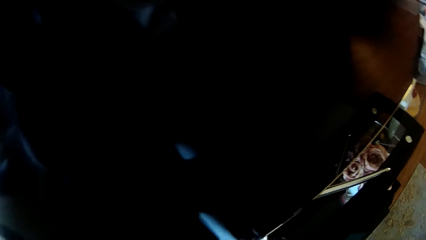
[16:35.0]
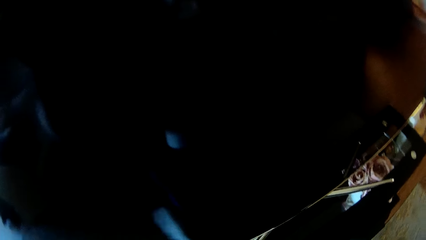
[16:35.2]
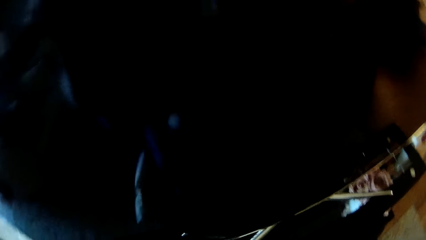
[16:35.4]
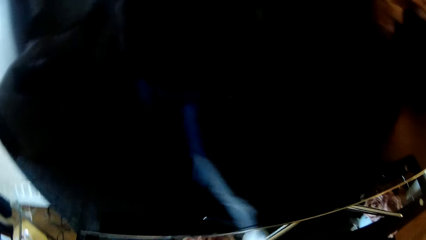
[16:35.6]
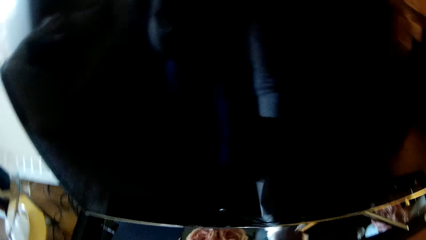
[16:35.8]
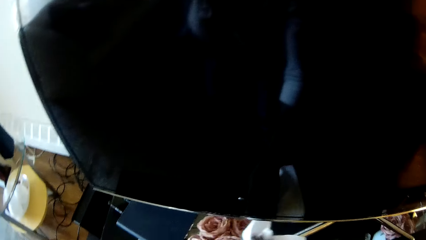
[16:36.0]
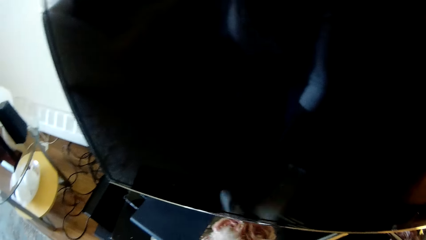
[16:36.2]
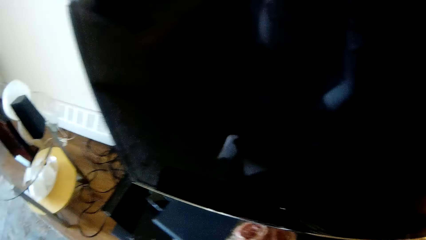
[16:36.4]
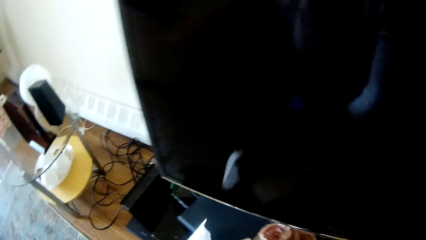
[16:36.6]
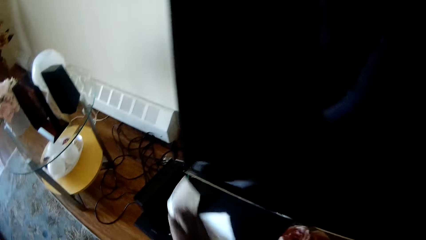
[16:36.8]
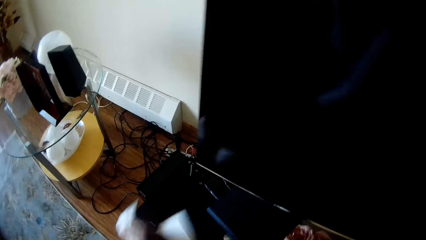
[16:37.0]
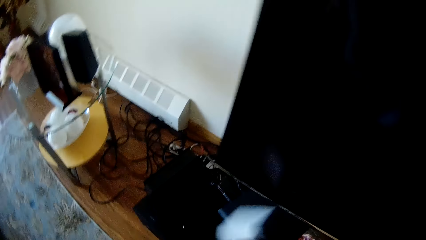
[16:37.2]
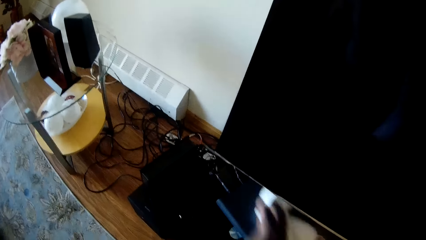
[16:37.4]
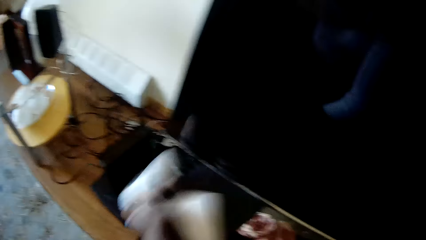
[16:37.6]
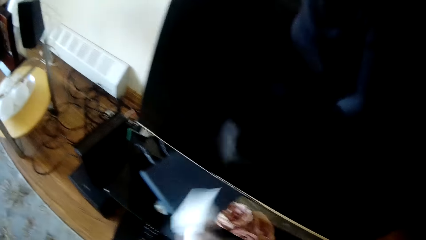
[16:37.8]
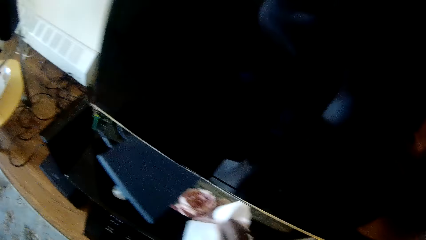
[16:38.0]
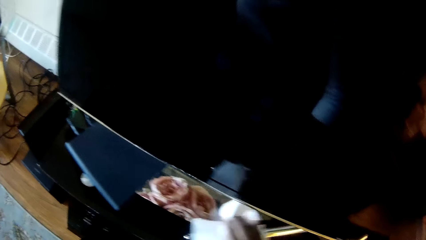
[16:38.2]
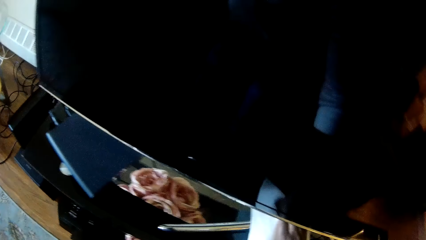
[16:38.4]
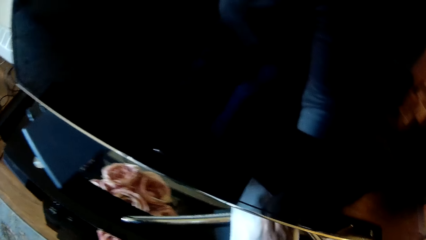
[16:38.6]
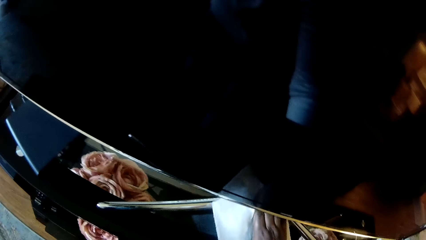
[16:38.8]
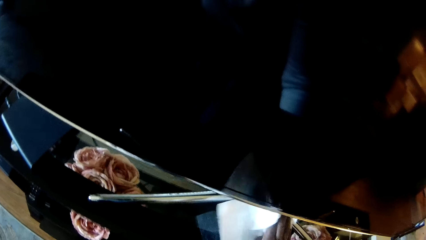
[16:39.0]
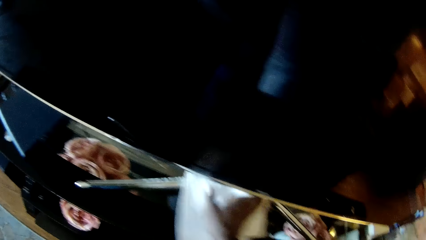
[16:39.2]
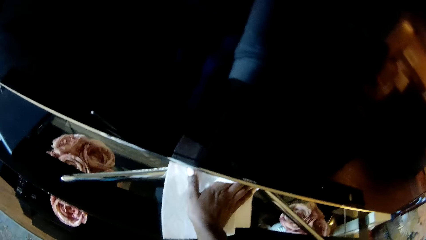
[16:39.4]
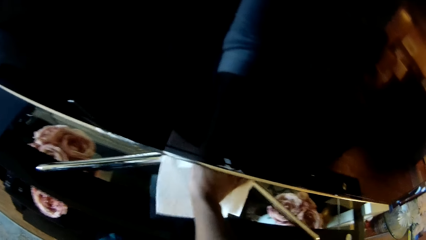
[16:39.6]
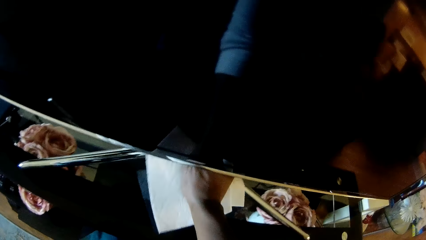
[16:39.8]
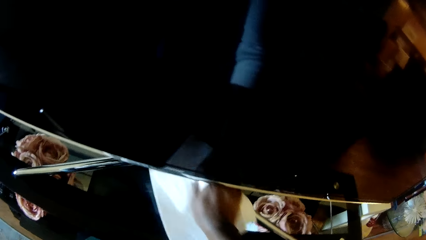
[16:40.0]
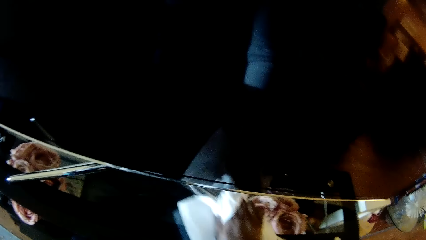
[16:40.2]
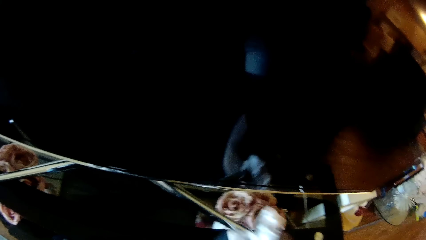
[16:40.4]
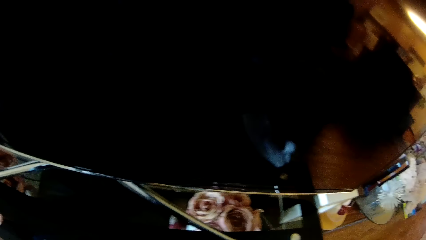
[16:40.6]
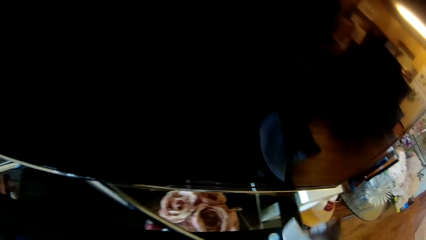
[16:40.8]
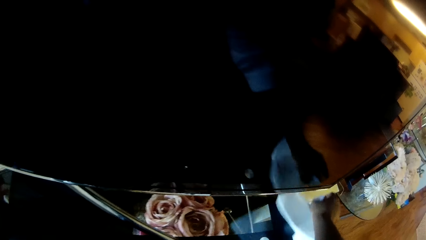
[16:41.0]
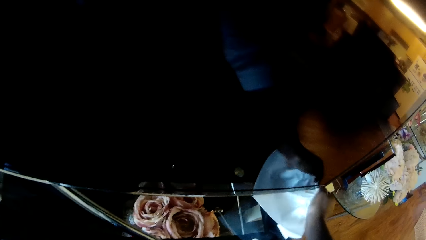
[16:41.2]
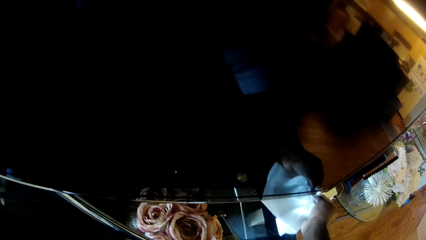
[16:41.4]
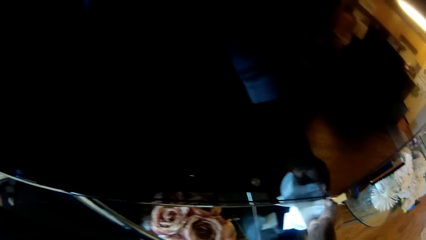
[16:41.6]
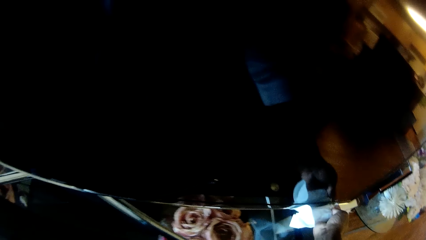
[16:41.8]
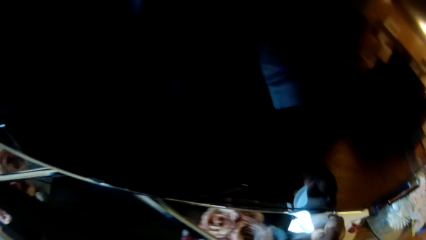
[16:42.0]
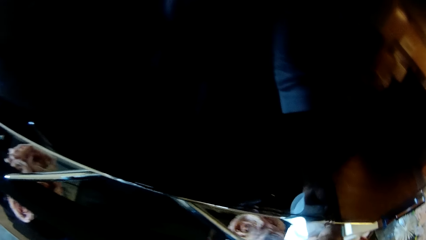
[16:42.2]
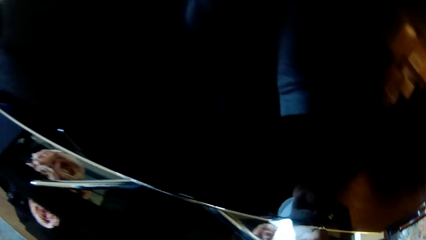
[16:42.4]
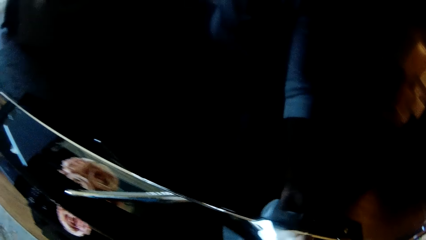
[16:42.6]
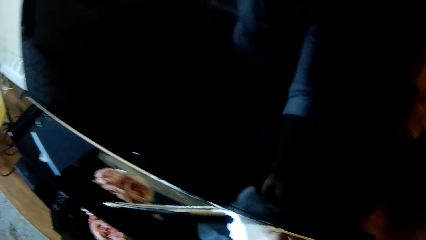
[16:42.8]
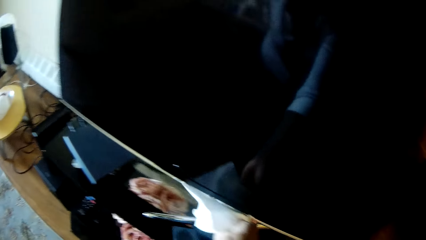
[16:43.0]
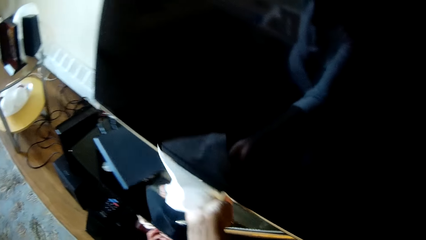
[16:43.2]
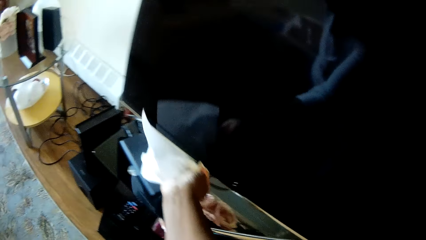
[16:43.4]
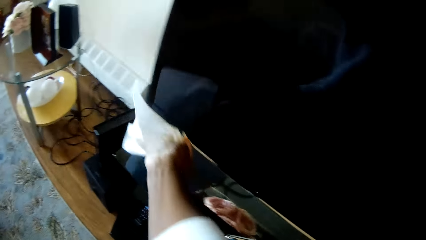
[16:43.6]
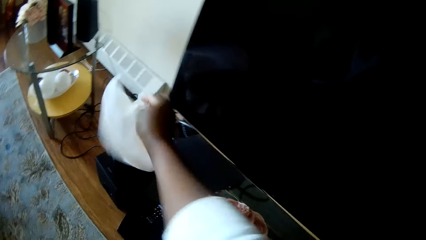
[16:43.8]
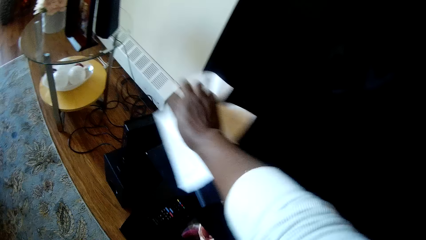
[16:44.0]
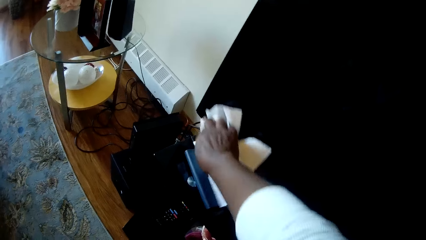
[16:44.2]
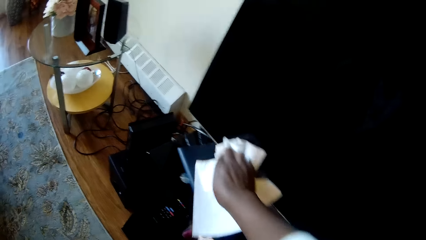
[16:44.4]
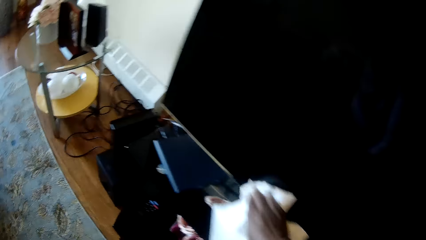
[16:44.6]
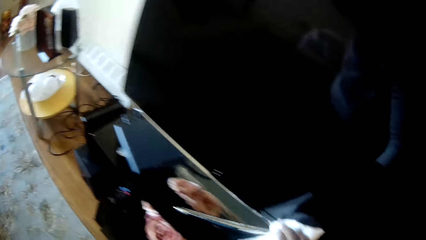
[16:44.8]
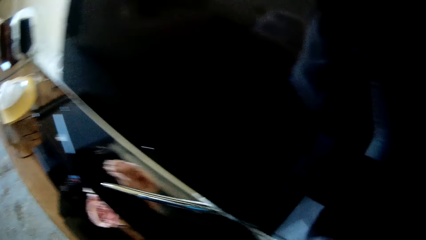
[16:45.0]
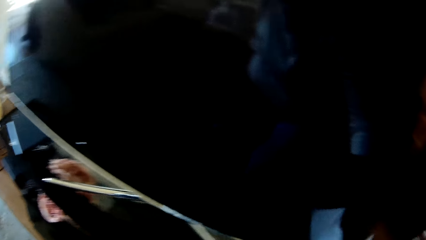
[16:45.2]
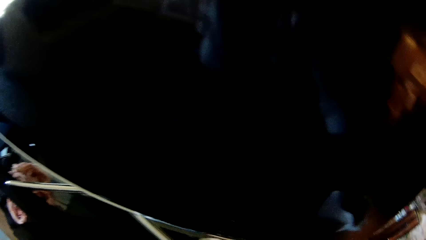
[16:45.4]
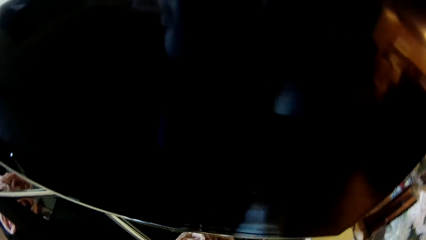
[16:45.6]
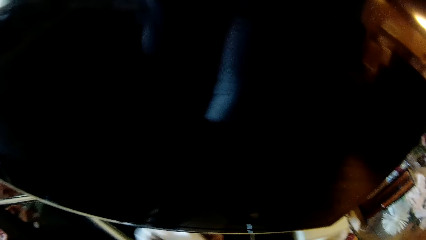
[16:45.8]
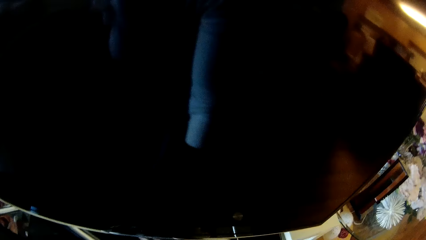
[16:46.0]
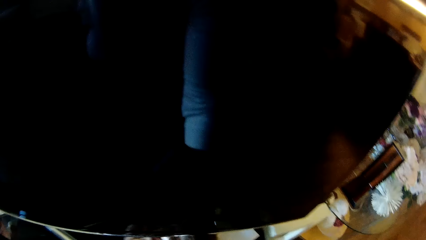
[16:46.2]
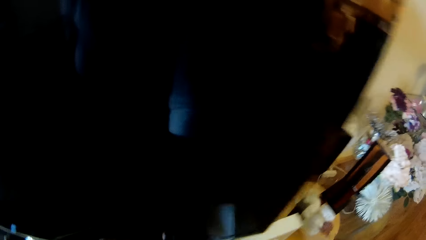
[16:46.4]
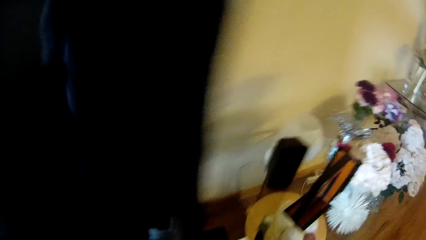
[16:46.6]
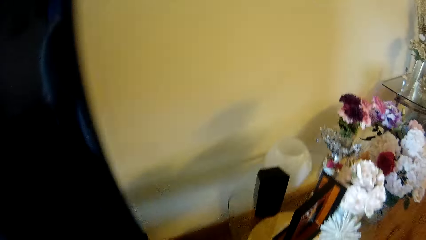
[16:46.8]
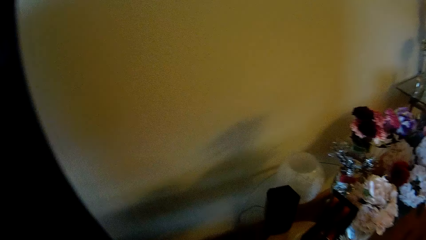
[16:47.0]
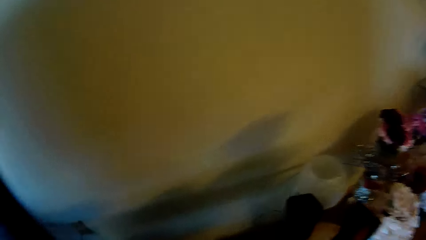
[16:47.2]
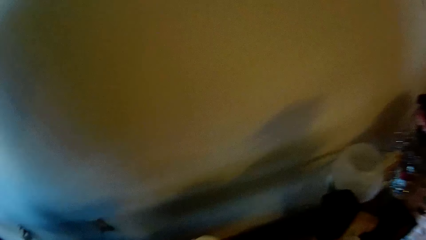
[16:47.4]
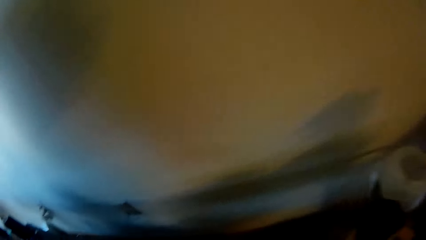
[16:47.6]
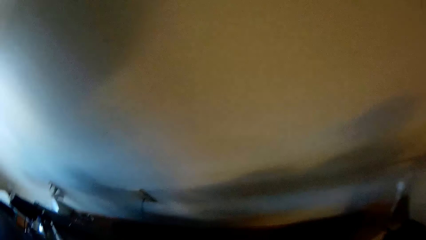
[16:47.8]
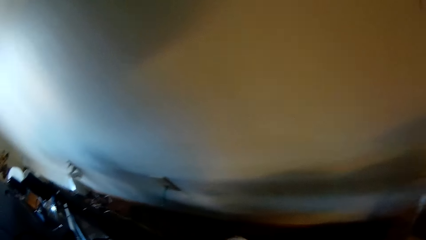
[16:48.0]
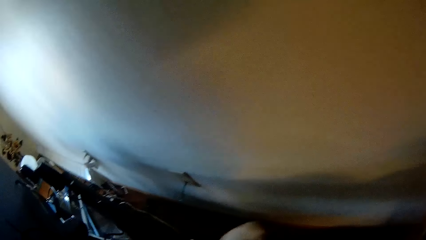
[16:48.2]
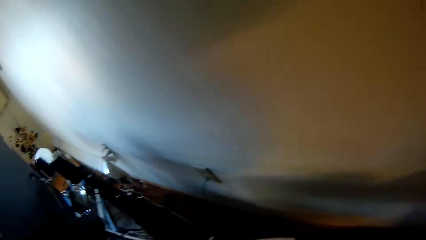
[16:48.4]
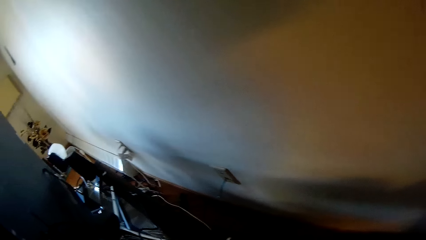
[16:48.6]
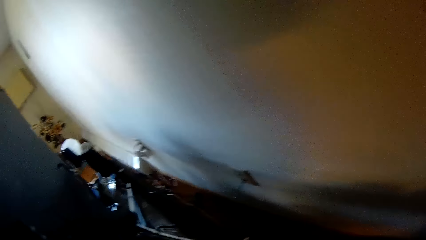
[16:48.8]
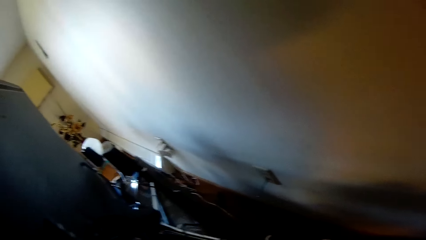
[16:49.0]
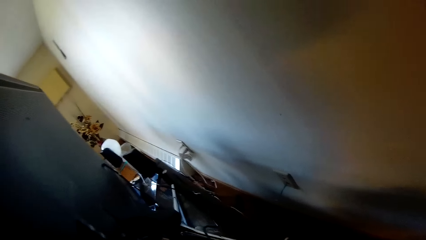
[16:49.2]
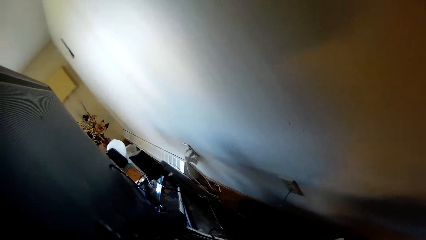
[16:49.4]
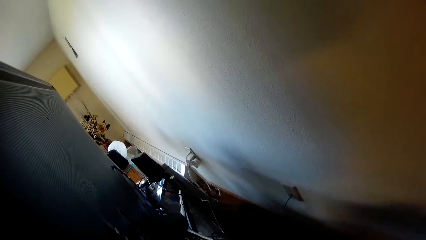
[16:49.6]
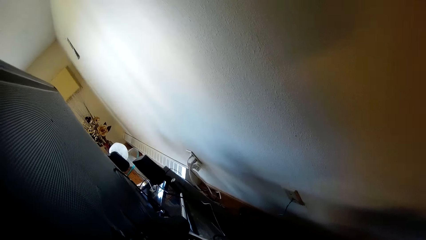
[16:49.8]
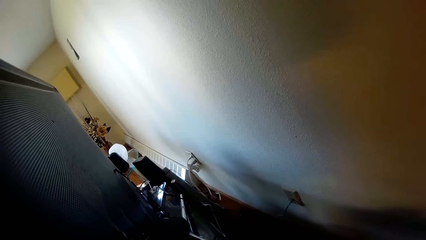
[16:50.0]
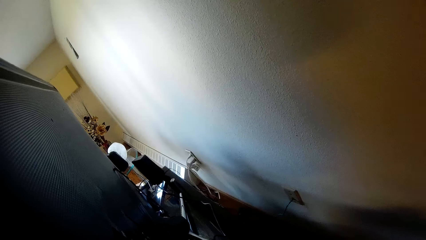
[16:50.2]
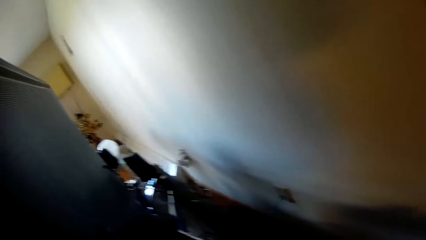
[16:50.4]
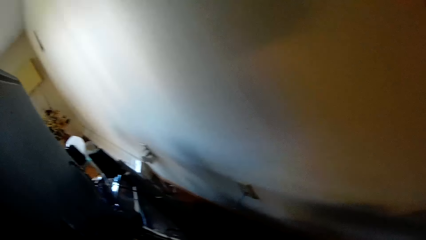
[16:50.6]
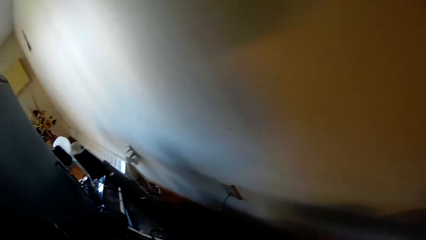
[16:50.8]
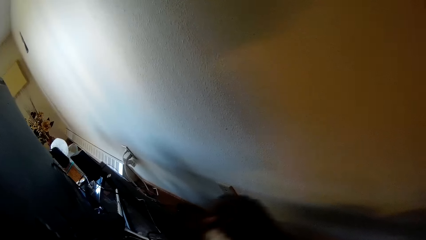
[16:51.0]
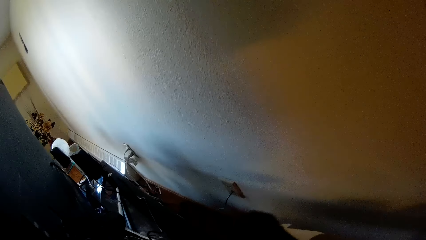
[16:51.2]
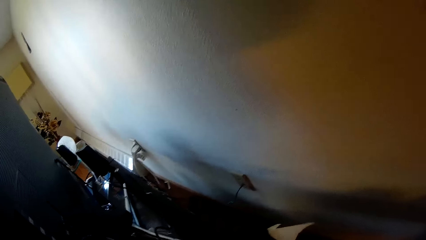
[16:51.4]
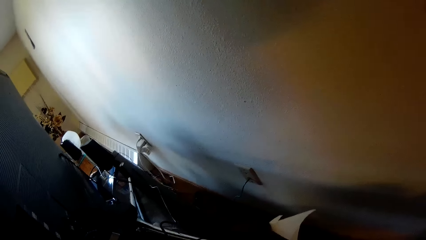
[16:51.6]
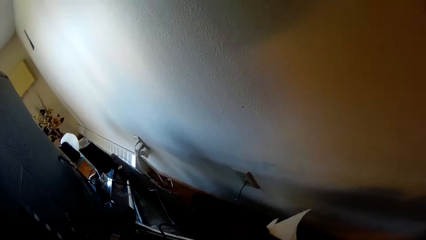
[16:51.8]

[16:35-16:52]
The camera wearer wipes the TV stand with a tissue paper. They wipe the TV with the tissue paper.
